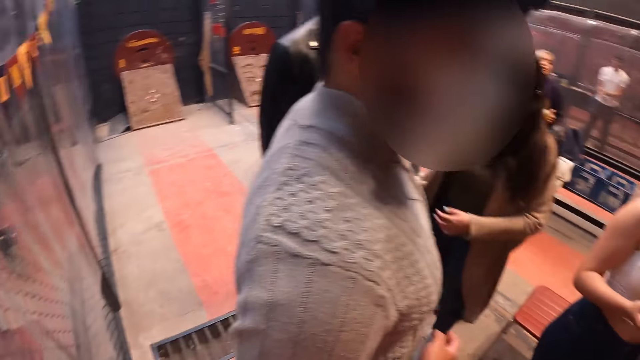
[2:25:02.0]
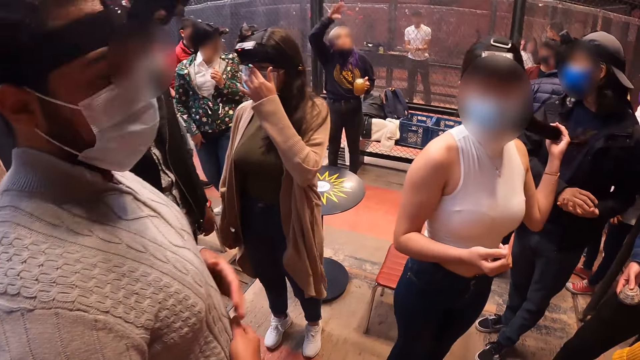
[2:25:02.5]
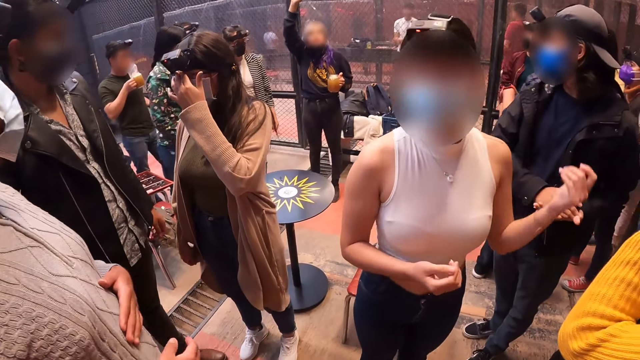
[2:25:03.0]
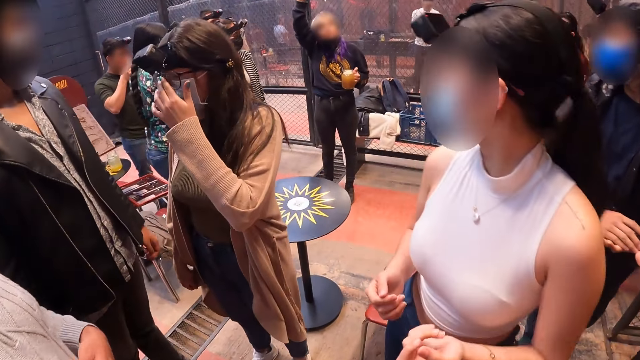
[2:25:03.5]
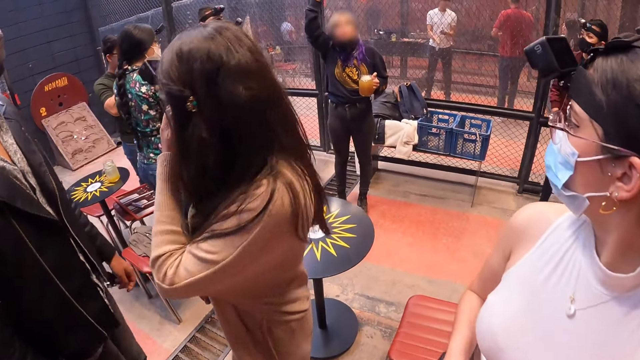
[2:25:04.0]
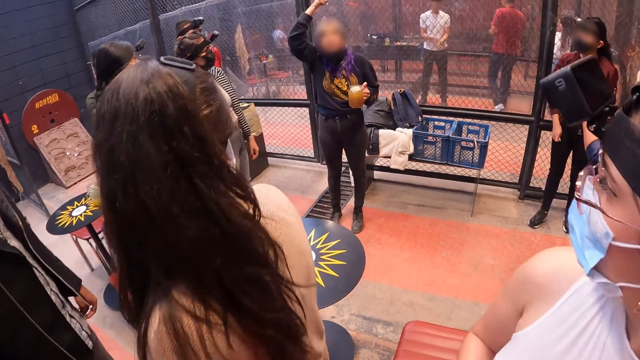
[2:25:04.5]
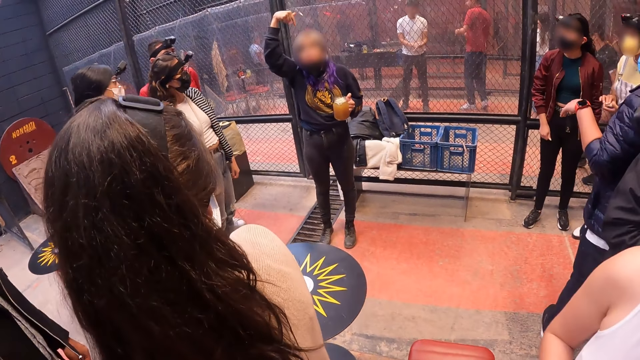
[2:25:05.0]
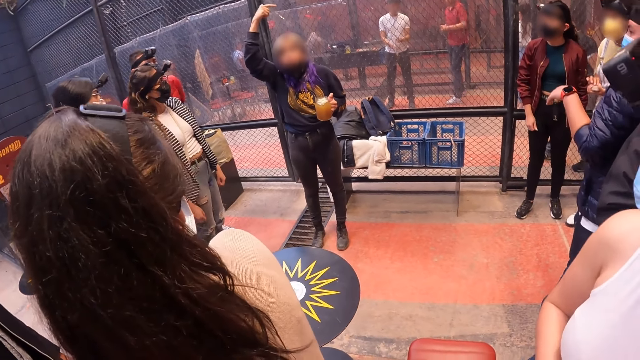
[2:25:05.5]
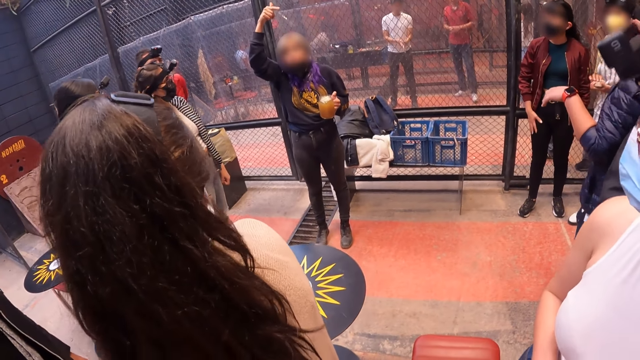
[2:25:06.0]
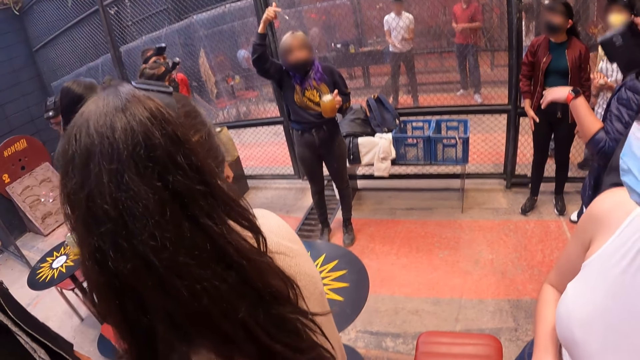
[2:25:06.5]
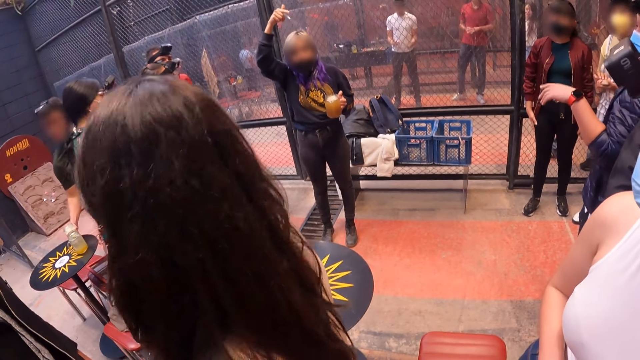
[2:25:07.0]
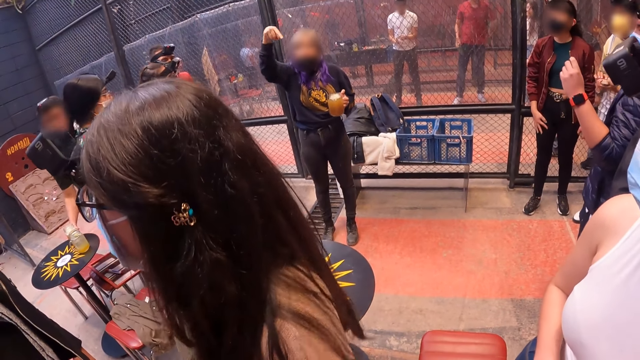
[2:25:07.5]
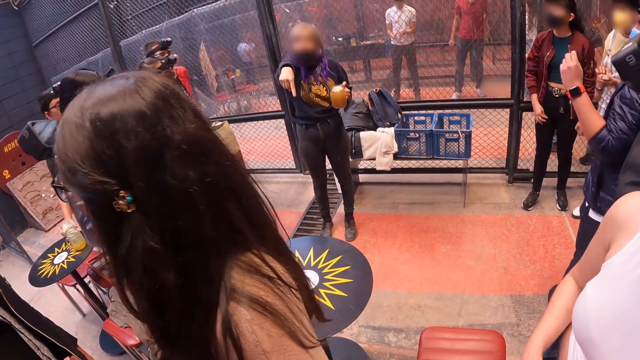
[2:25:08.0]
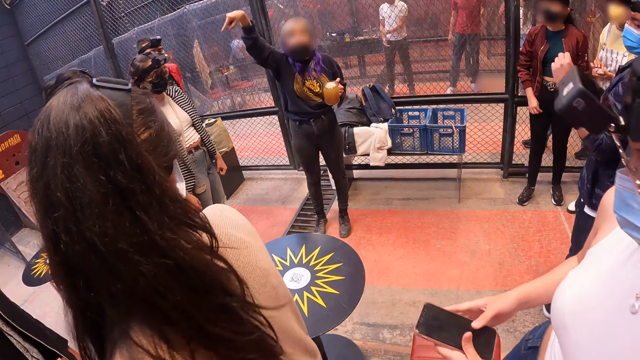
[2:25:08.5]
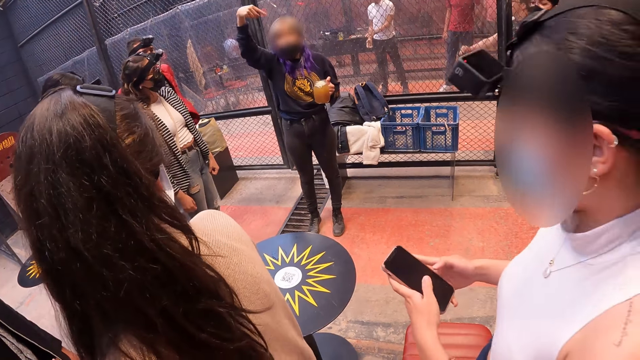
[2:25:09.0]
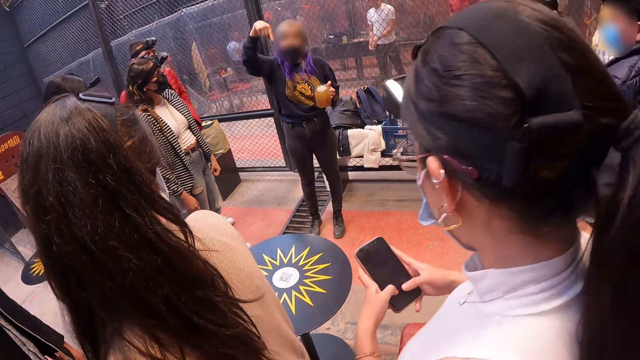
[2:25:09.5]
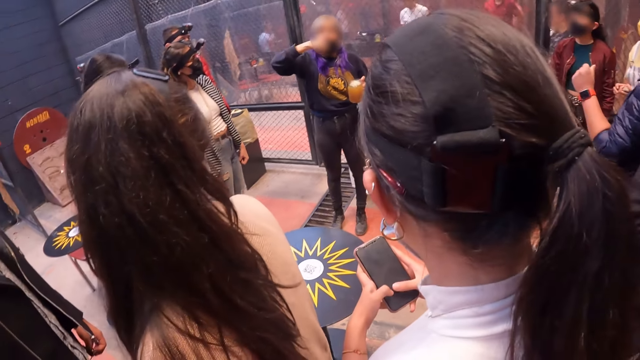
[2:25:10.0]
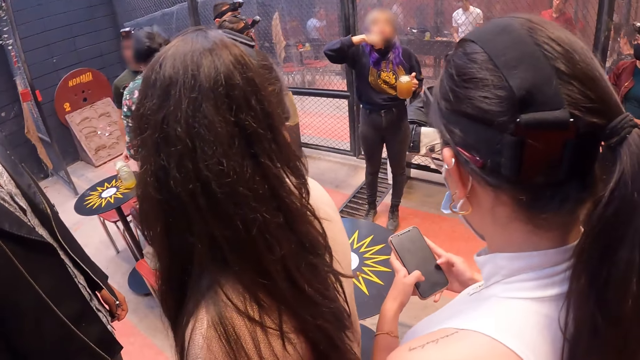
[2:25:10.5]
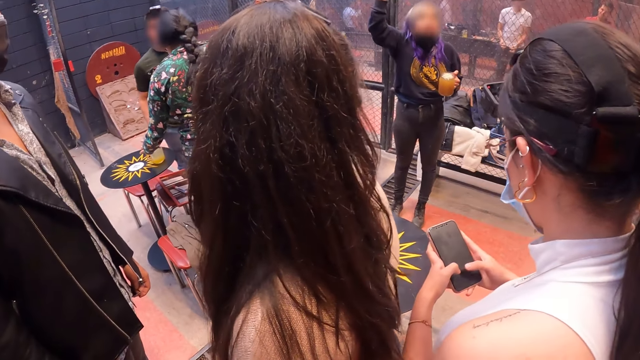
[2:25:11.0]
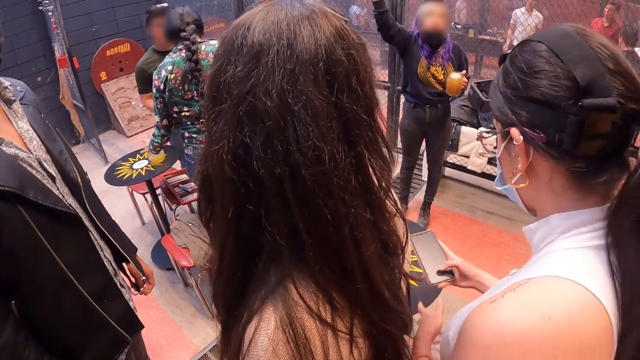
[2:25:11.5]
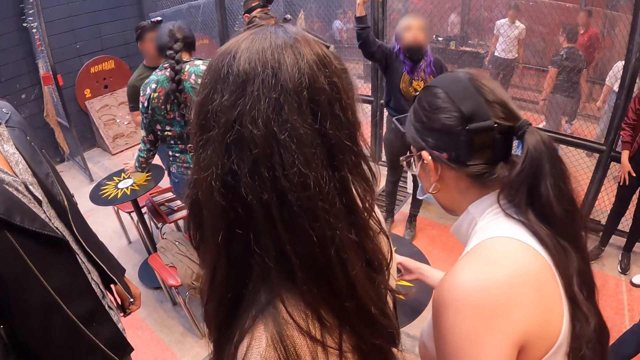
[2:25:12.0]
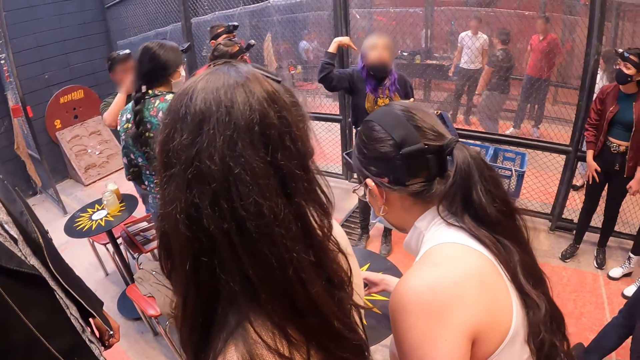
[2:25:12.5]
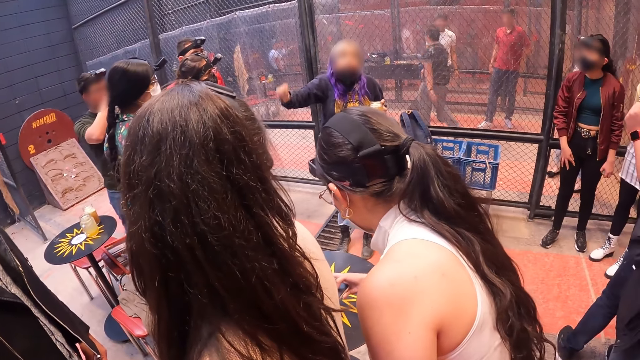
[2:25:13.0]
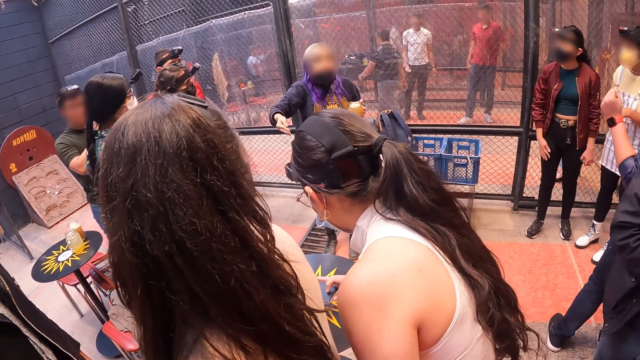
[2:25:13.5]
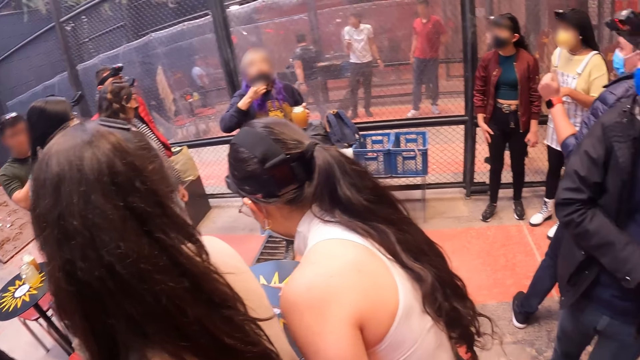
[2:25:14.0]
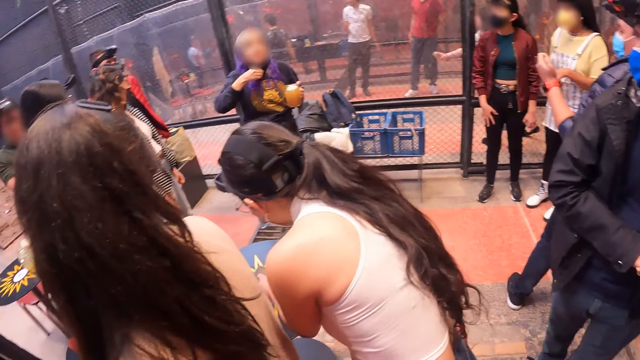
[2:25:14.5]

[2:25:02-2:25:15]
A woman adjusts her hair with her left hand. Another woman makes gestures with her right hand. The first woman operates a phone with her hands. The camera wearer stares around the room.

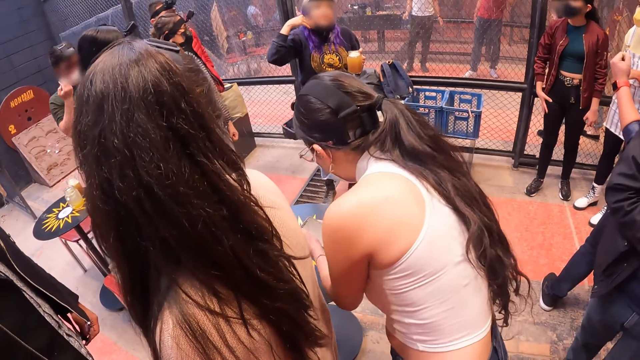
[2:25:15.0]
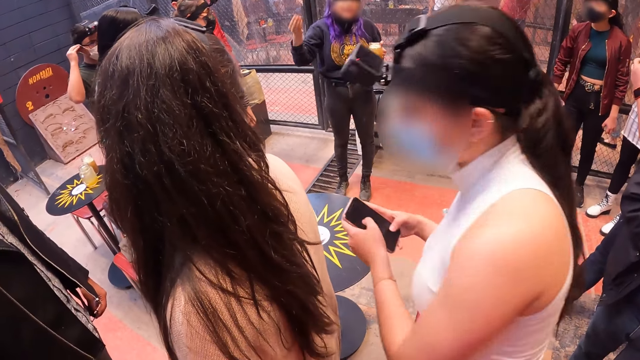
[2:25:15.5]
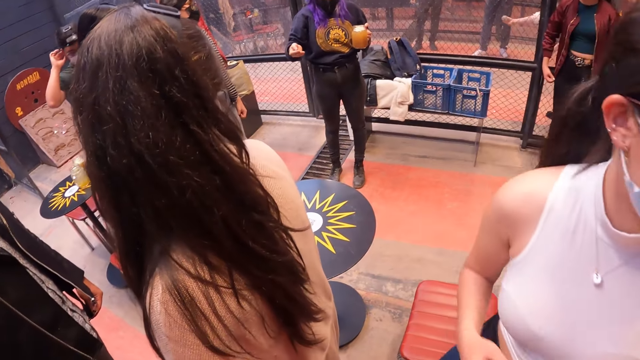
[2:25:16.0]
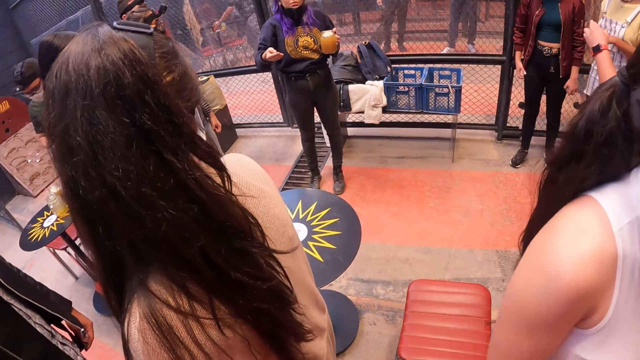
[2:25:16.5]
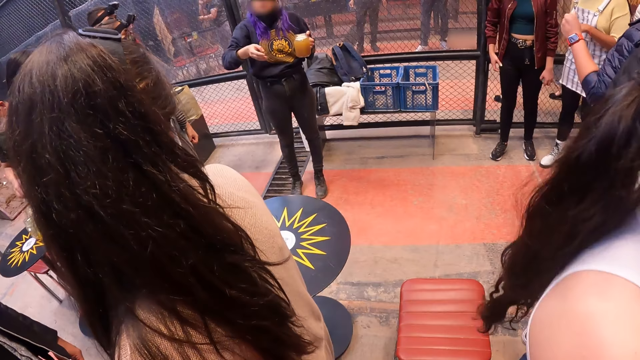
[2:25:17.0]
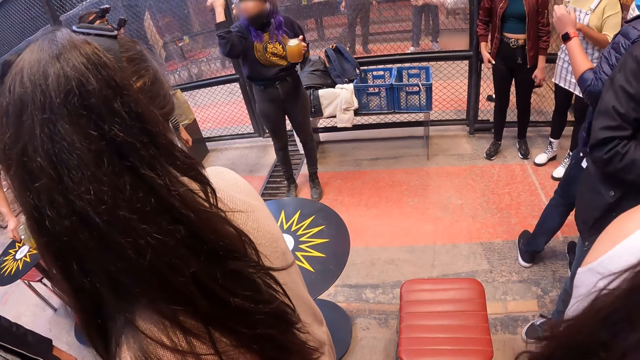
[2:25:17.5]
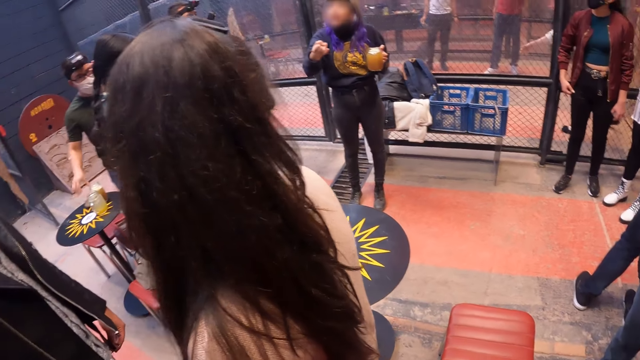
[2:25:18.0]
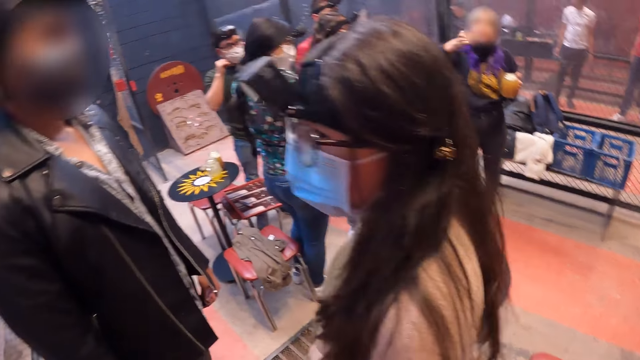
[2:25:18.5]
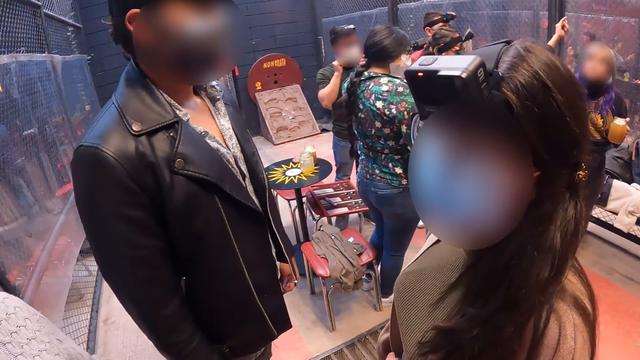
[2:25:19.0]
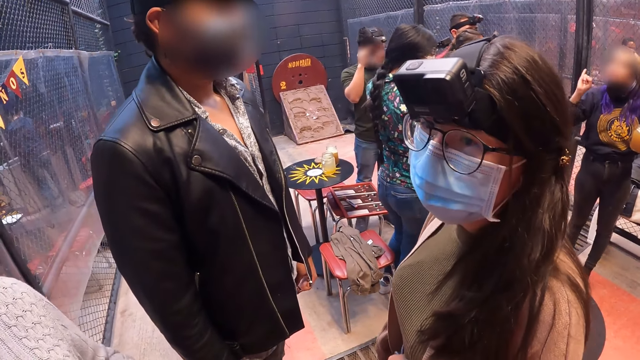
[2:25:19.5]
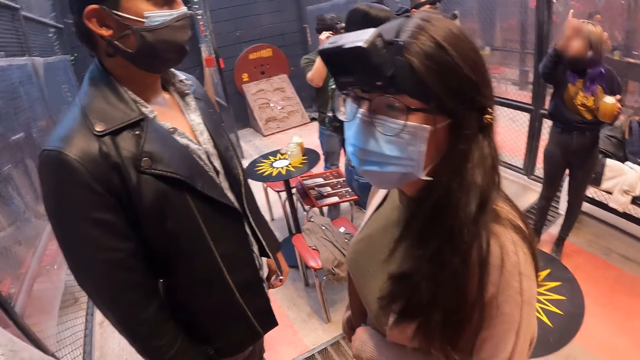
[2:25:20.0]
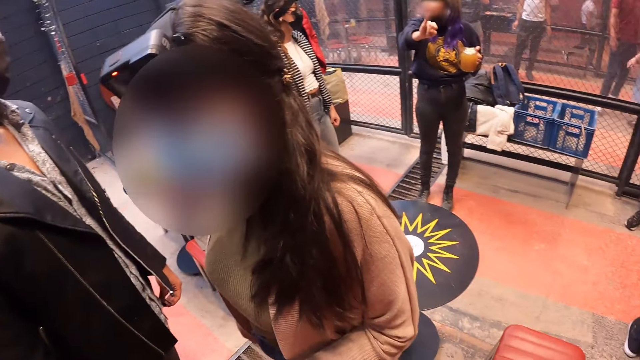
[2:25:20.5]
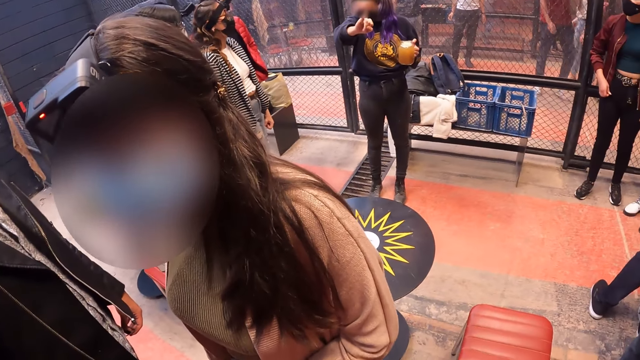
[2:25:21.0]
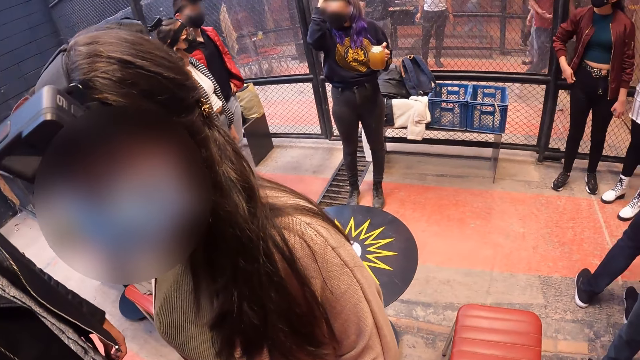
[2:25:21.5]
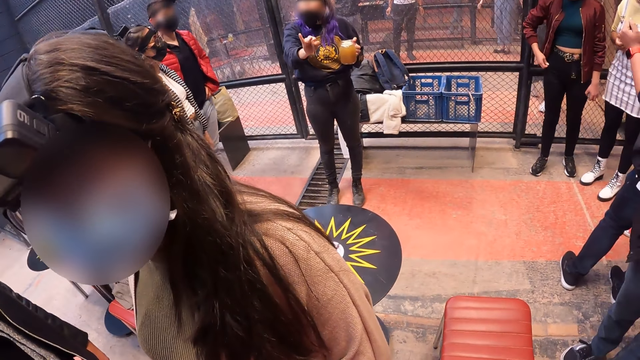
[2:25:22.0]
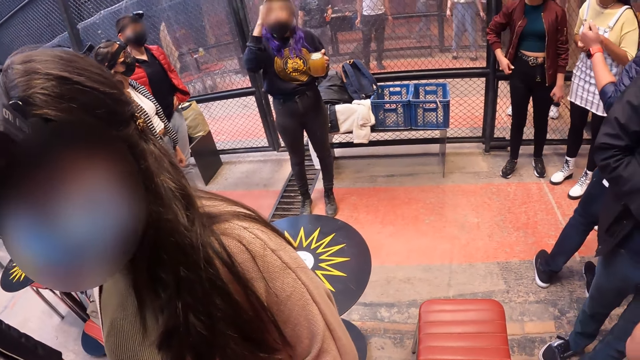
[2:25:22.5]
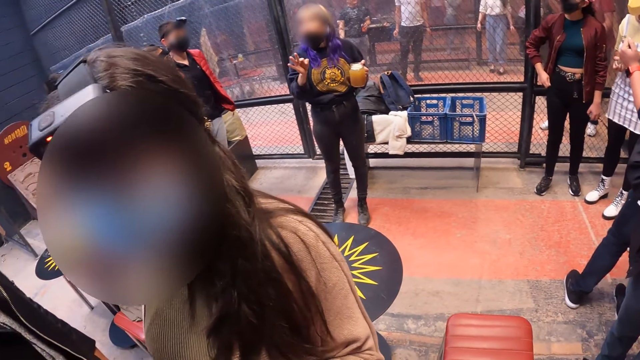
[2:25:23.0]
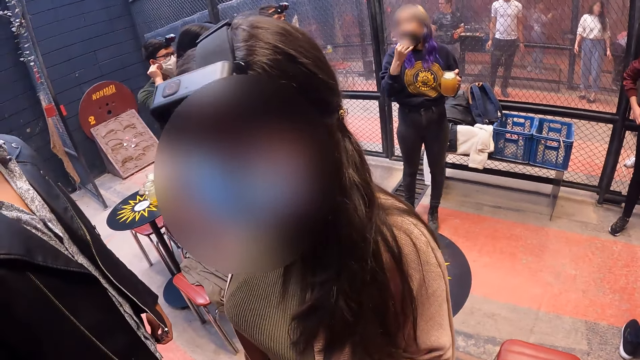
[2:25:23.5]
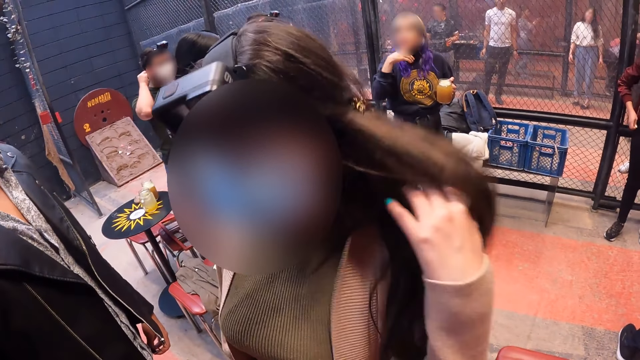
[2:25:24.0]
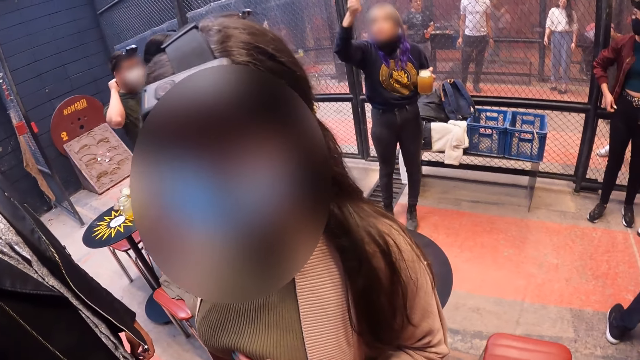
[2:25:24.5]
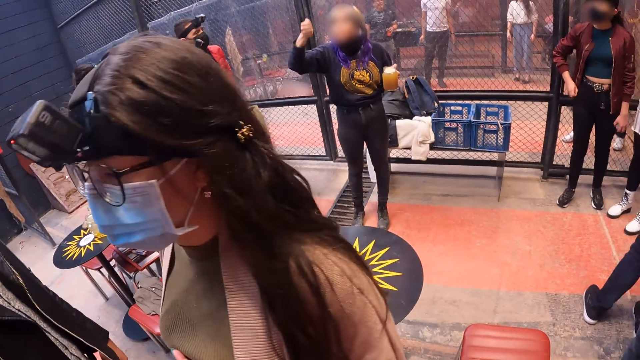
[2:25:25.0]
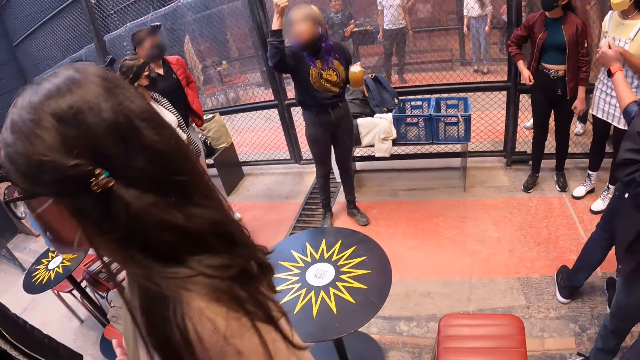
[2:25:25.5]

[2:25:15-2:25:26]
A woman moves her hair with her left hand.
